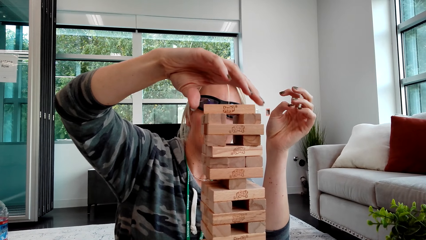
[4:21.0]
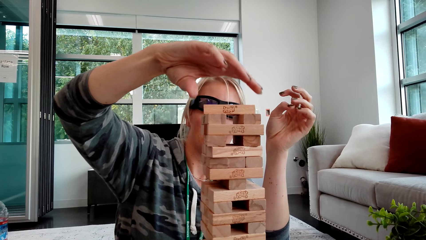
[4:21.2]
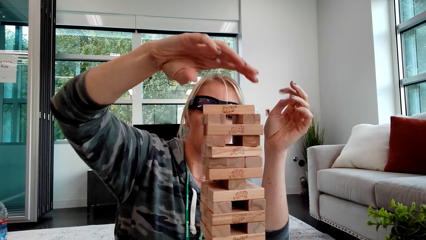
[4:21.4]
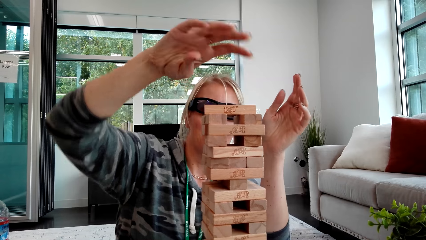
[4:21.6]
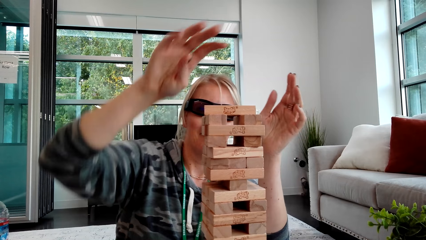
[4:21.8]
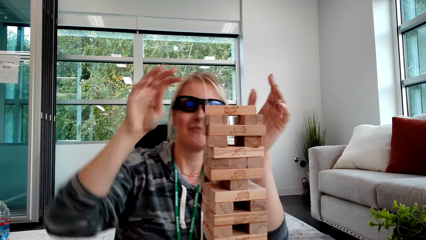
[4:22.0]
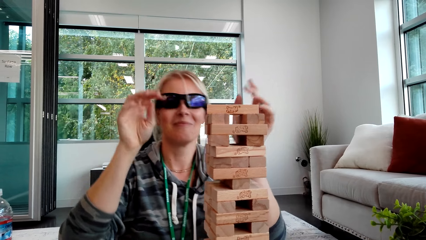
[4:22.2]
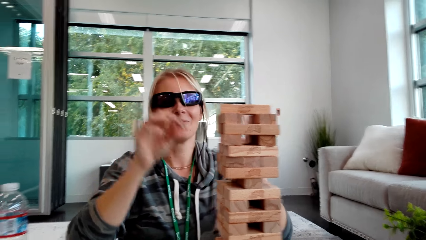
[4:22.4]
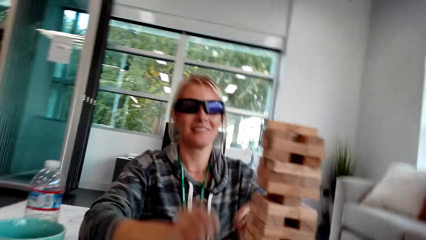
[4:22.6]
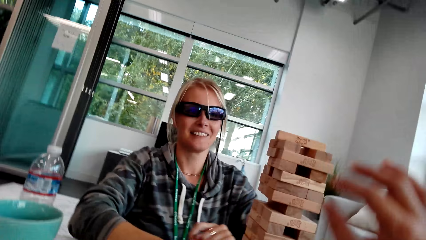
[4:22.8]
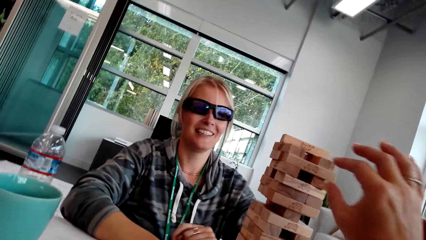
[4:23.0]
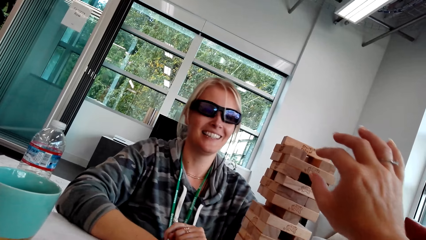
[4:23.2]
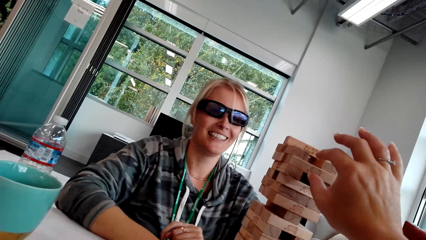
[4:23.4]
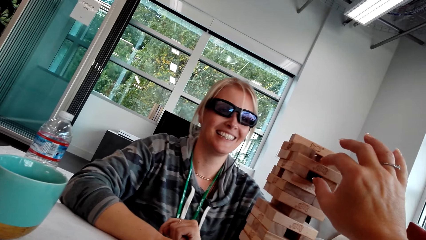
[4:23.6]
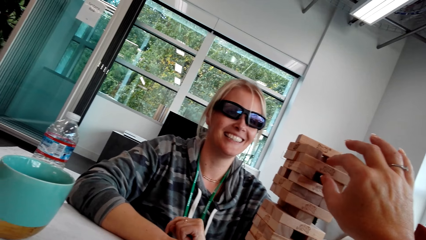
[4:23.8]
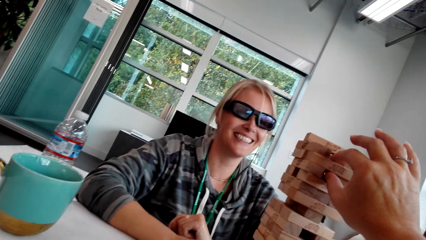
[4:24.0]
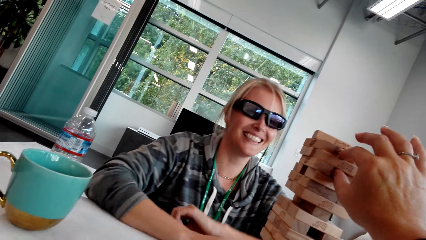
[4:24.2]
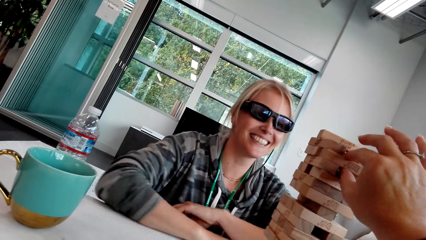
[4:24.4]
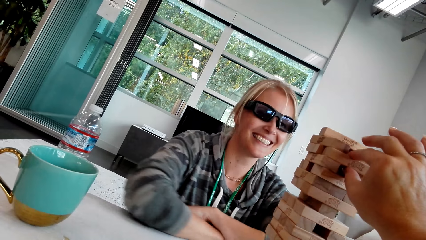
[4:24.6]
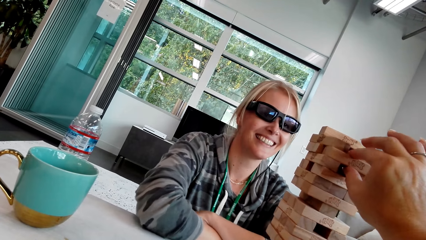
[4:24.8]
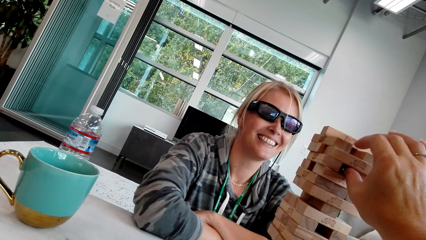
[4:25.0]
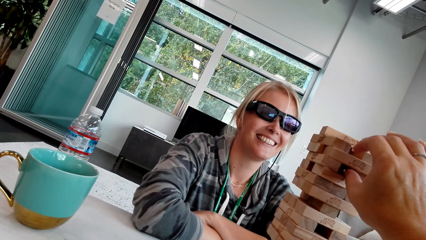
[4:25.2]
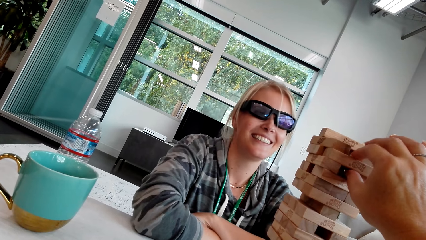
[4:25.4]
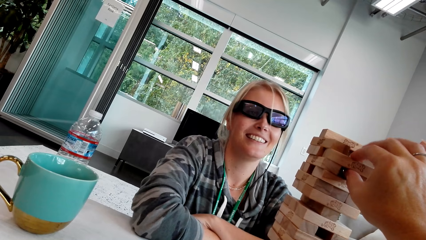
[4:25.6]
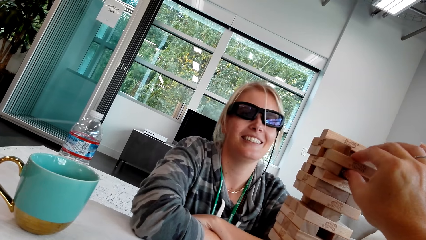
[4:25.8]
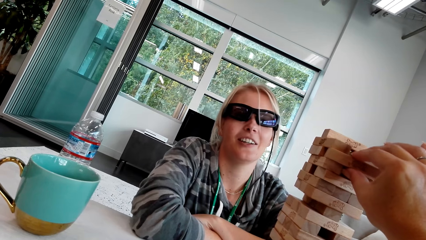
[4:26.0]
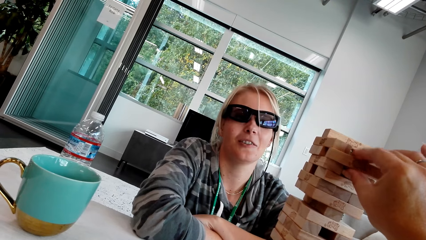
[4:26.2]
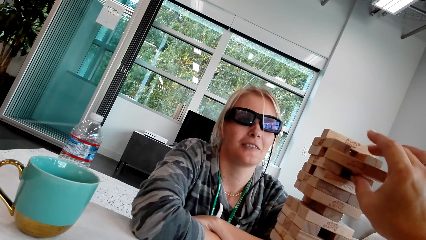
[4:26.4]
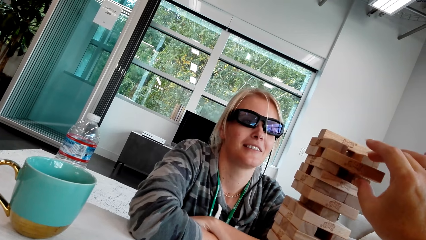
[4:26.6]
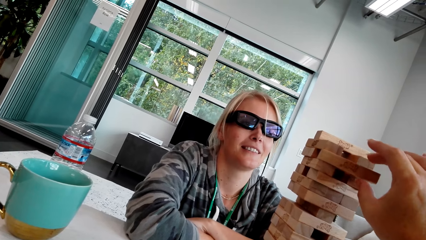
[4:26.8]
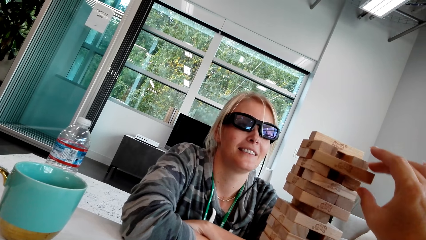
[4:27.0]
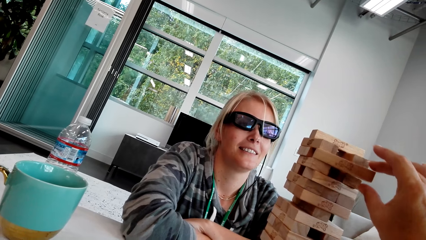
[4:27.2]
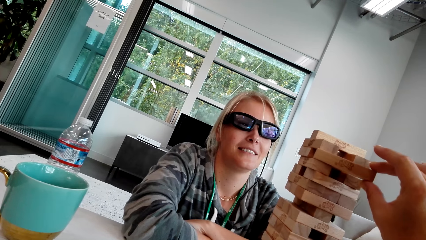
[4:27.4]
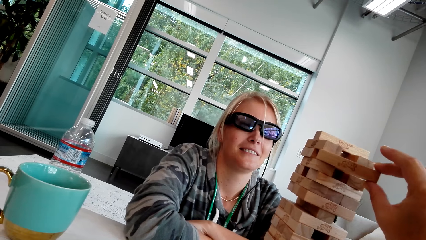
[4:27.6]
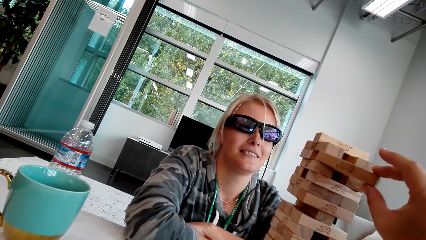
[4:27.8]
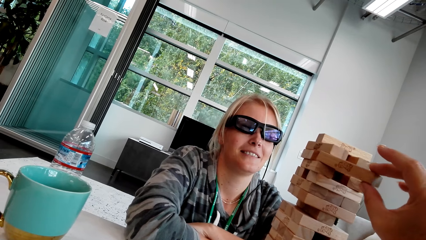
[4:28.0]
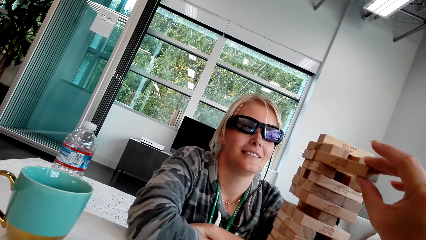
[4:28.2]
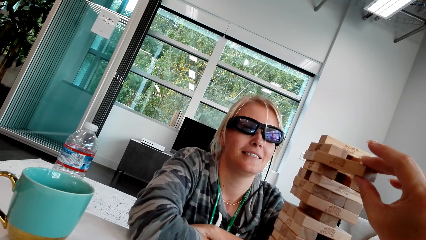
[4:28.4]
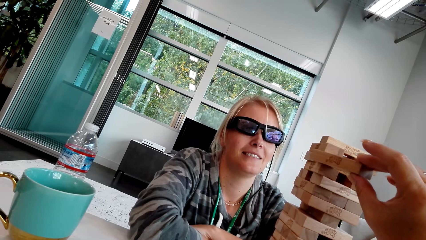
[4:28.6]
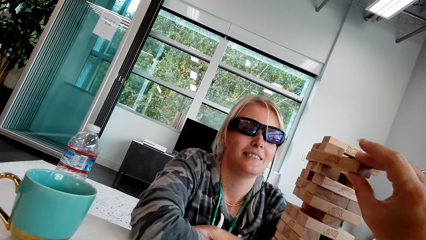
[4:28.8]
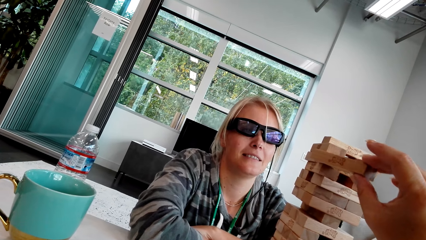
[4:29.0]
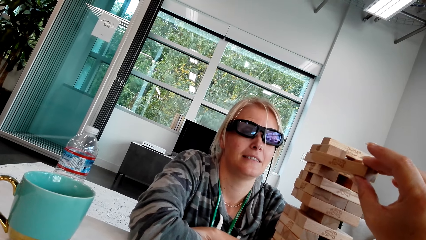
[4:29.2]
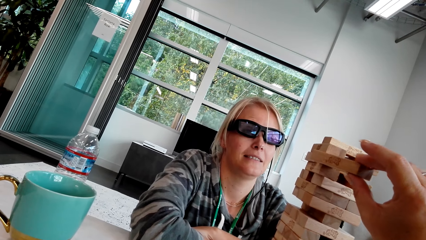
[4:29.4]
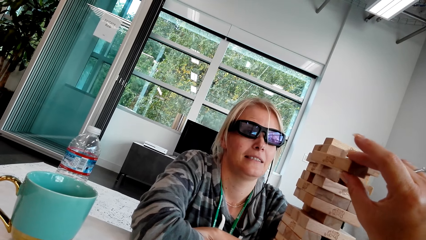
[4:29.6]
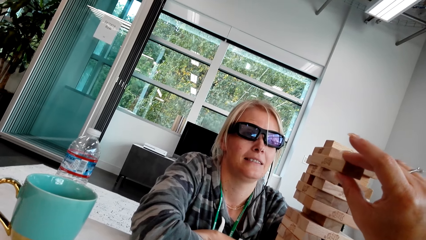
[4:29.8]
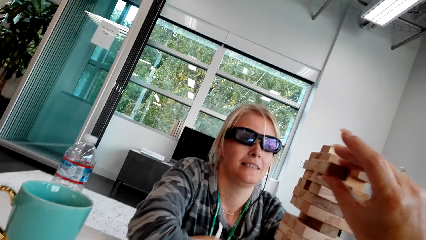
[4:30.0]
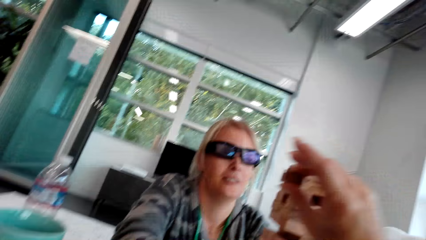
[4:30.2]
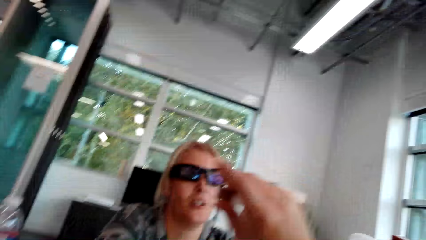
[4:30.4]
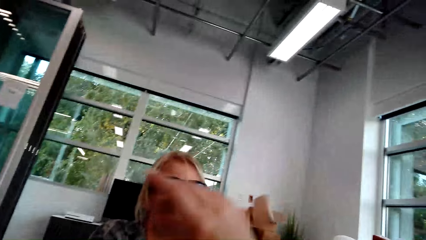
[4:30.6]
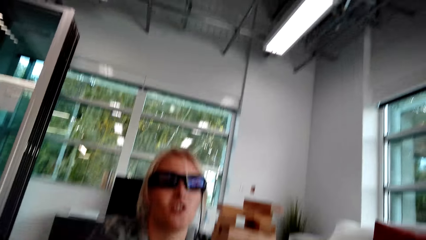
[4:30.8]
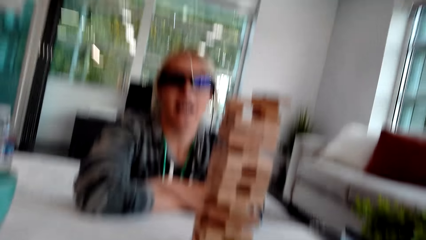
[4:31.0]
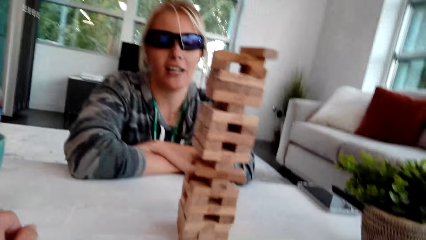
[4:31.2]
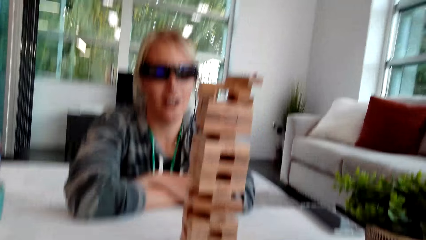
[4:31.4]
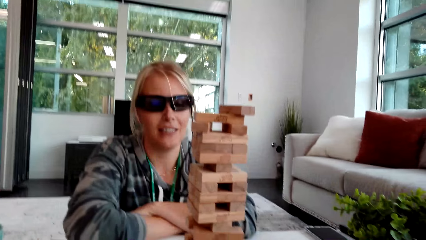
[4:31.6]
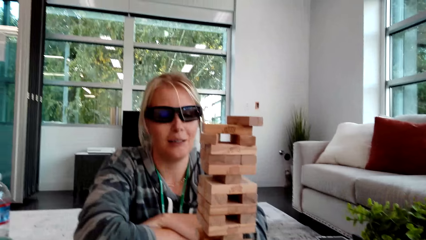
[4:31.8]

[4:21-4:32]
A woman moves the hands. The camera wearer picks up the wood. The woman holds the block. The camera wearer drops the hands.

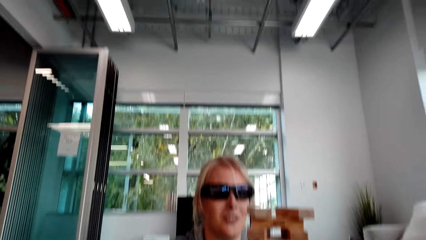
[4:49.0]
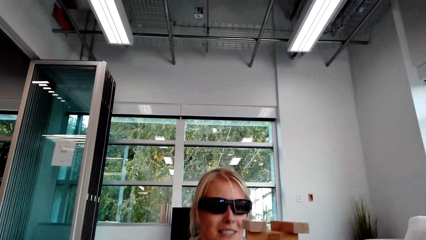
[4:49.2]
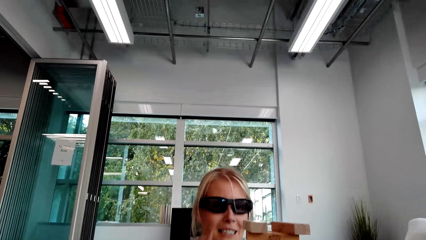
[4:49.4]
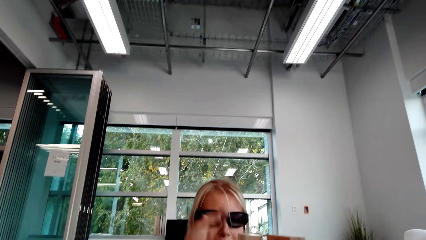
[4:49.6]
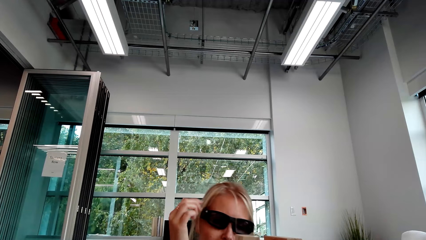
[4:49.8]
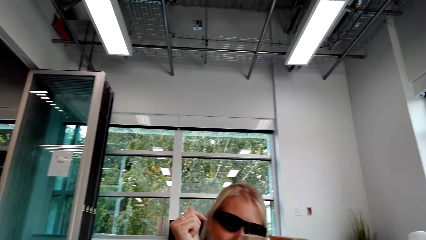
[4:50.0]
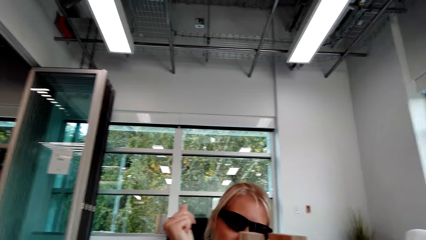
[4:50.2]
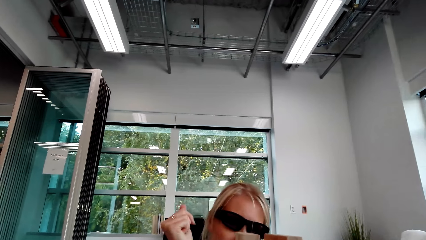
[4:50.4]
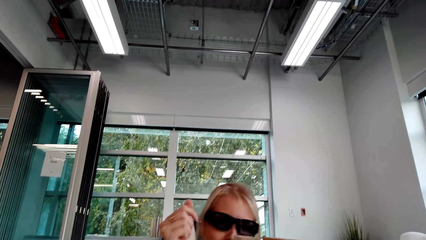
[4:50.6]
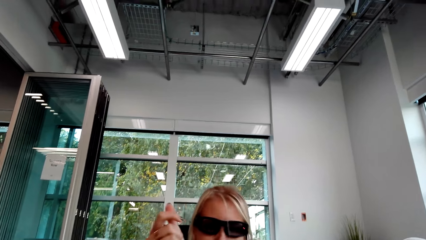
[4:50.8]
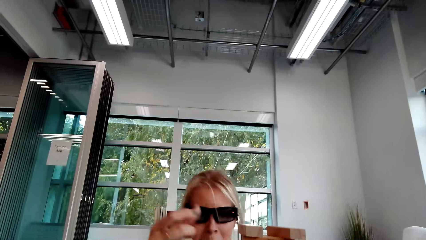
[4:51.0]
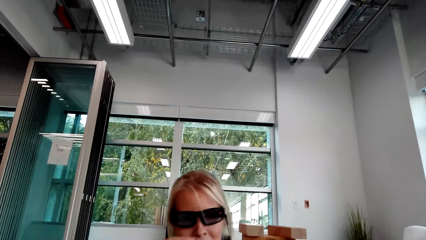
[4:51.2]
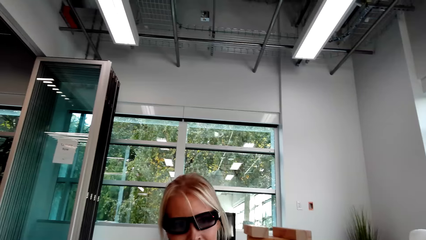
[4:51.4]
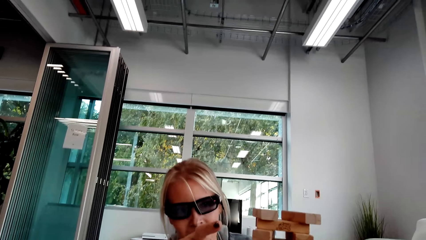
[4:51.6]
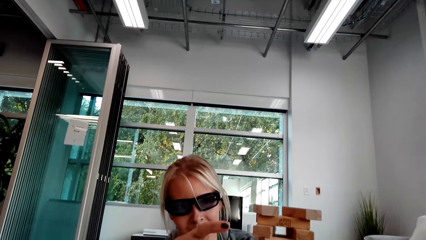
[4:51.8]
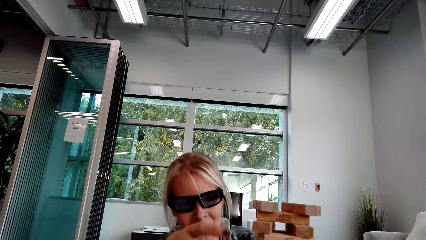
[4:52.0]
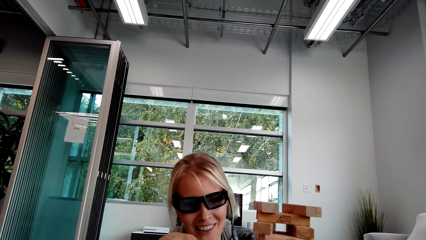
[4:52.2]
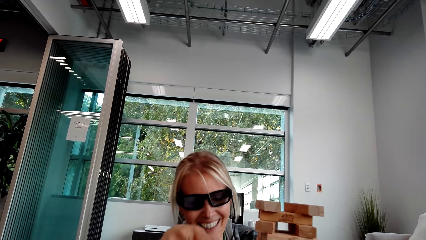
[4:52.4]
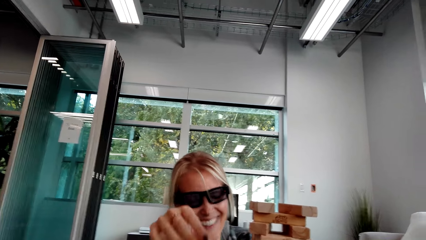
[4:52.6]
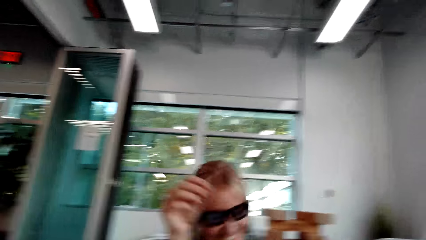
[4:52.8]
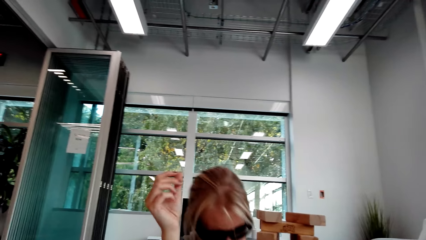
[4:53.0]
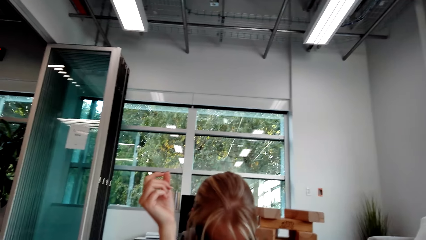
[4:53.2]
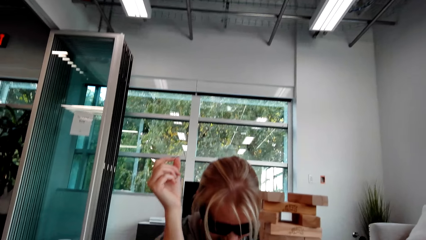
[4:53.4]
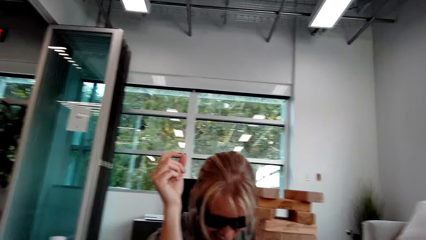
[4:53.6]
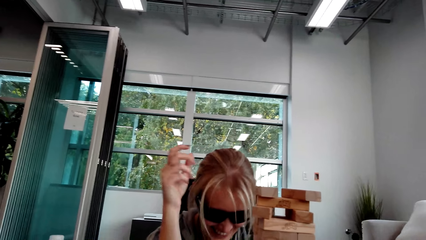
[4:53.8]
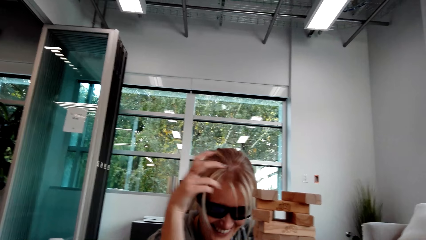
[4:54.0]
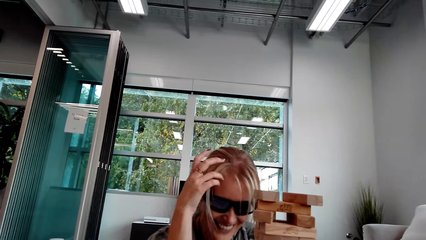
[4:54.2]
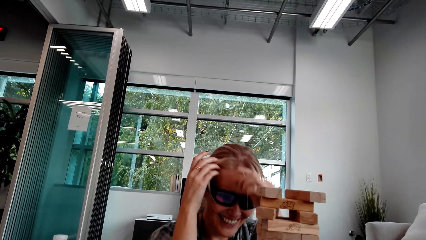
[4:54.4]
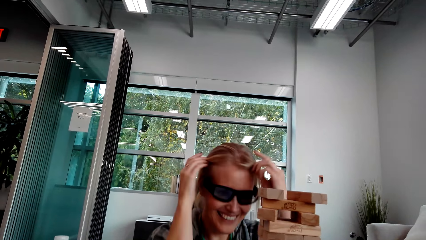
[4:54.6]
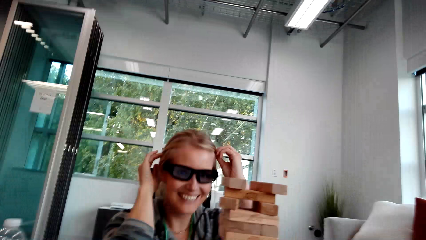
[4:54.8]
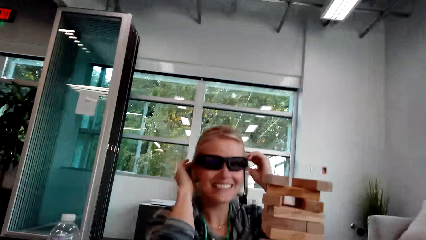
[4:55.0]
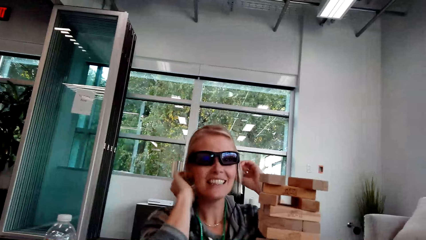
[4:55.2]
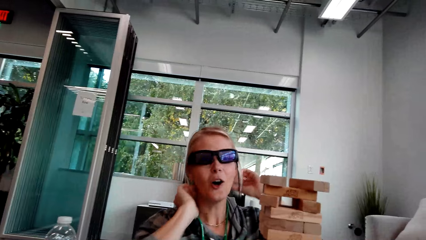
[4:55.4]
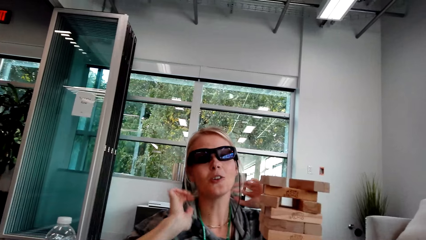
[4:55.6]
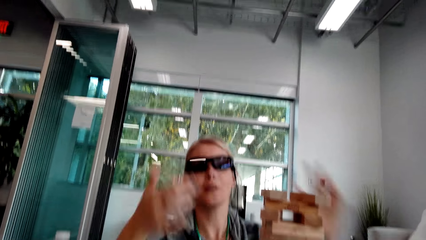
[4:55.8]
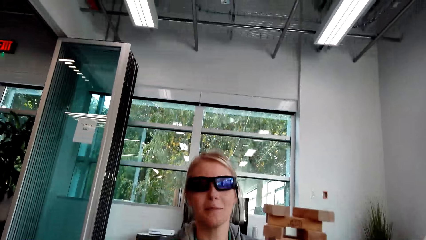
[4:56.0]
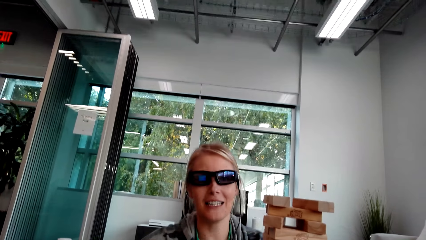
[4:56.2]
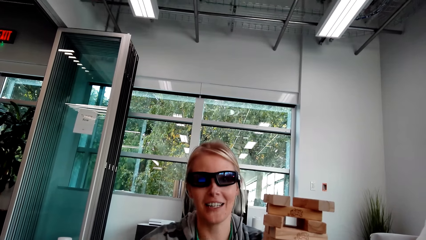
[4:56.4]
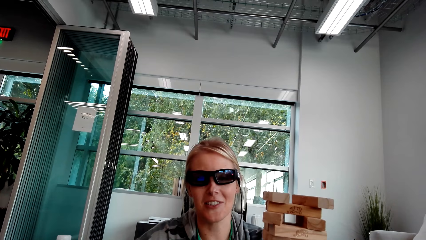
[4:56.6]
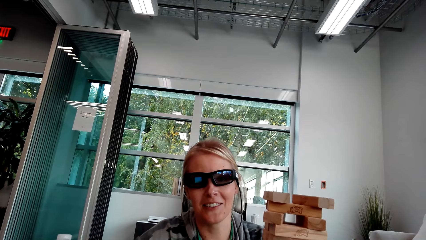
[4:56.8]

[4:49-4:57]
A woman interacts with the camera wearer. The woman lifts the hand and moves the hand. The woman touches the hair. The woman moves the hands.
